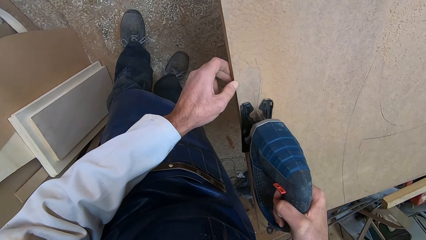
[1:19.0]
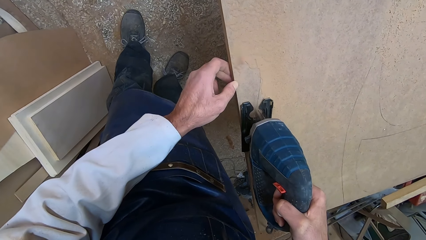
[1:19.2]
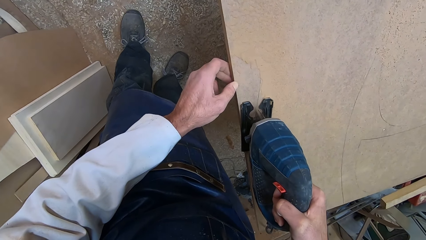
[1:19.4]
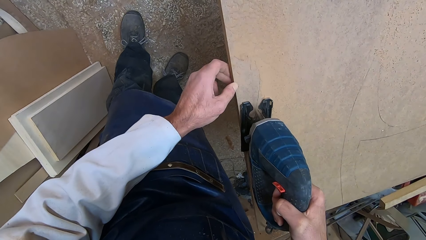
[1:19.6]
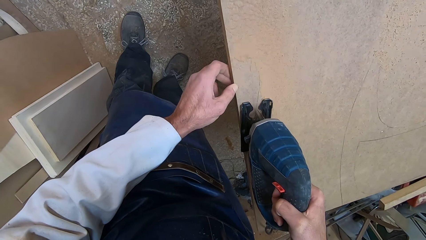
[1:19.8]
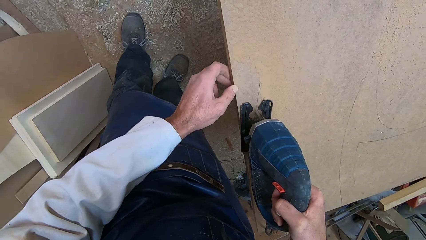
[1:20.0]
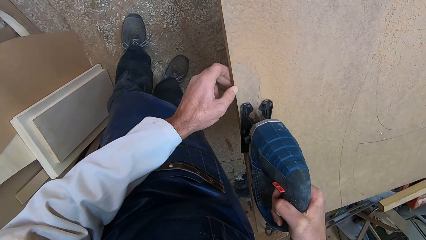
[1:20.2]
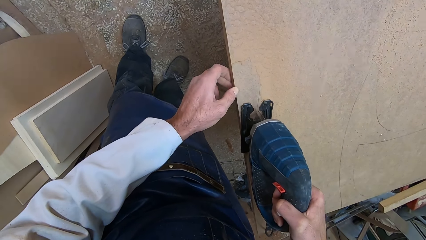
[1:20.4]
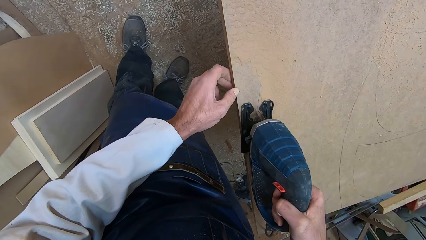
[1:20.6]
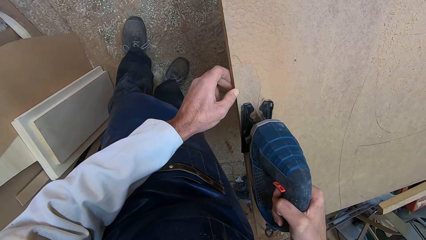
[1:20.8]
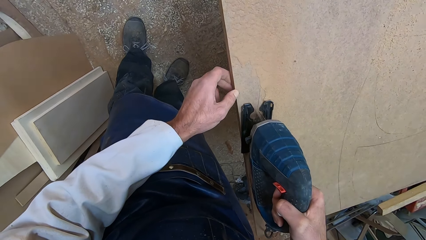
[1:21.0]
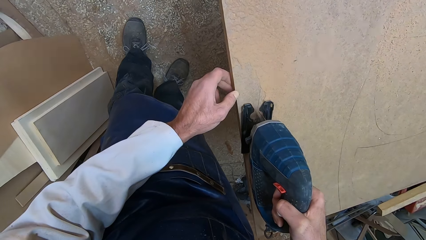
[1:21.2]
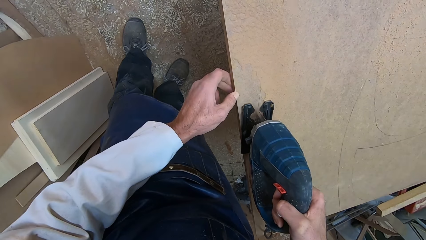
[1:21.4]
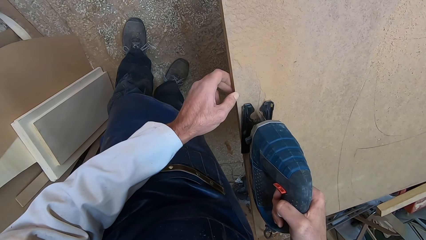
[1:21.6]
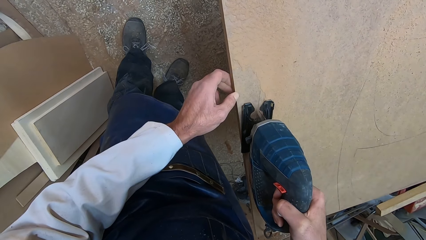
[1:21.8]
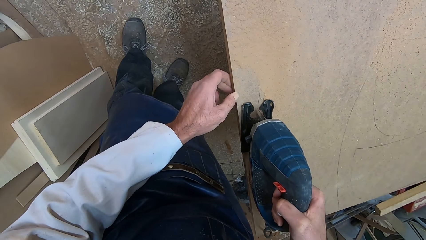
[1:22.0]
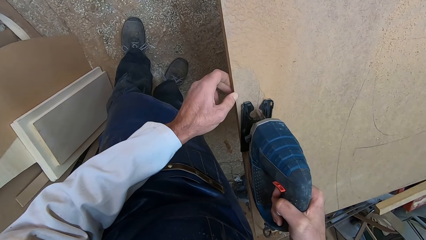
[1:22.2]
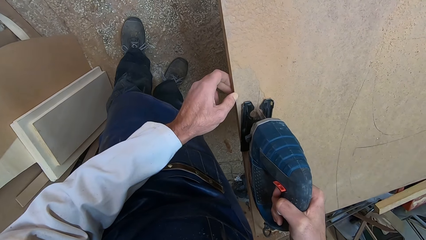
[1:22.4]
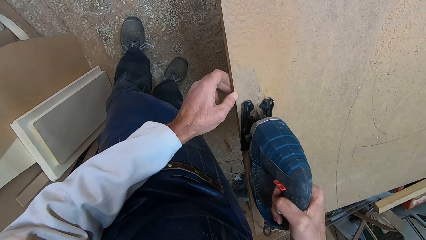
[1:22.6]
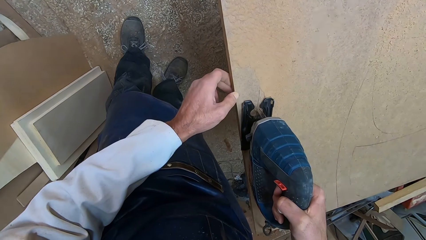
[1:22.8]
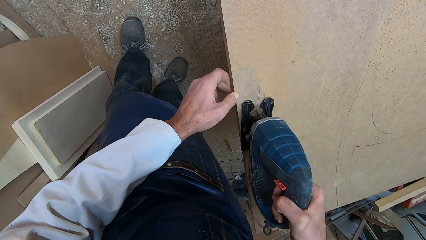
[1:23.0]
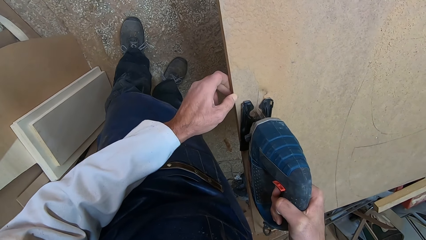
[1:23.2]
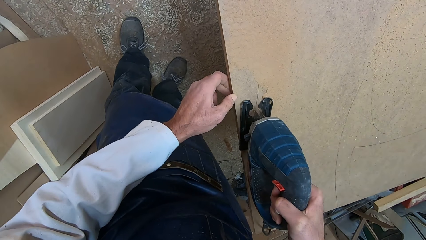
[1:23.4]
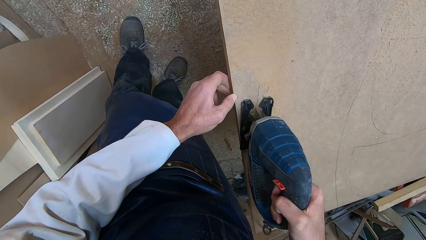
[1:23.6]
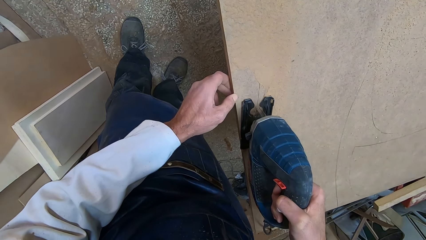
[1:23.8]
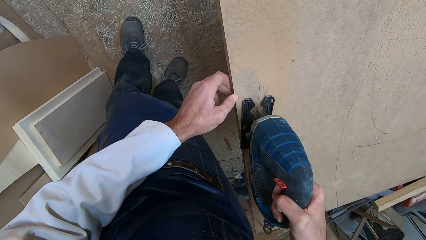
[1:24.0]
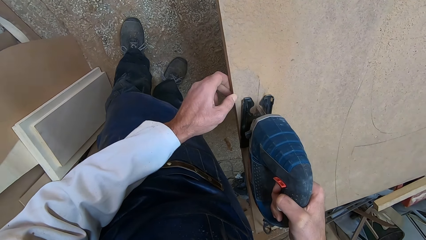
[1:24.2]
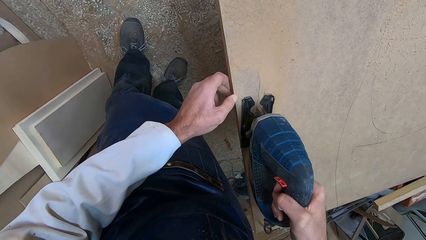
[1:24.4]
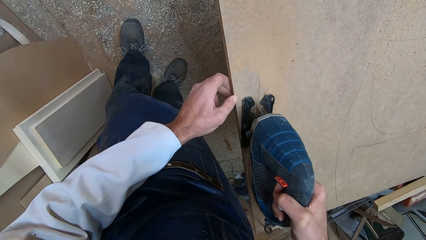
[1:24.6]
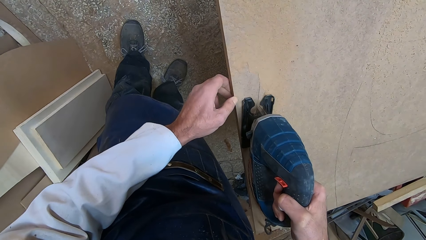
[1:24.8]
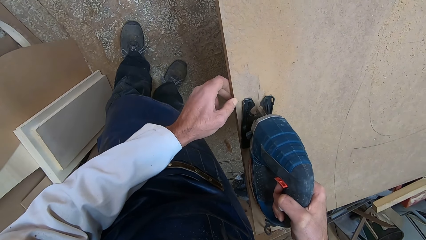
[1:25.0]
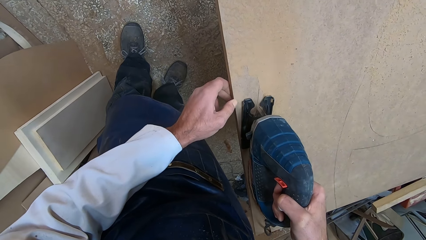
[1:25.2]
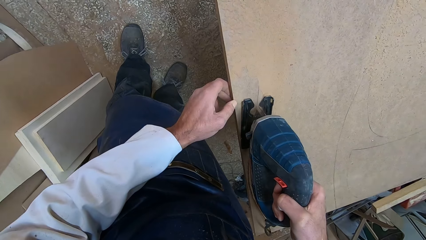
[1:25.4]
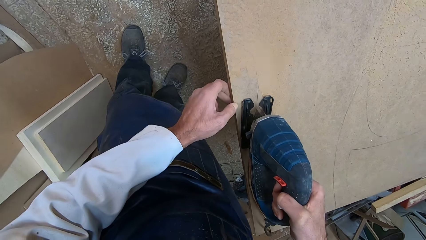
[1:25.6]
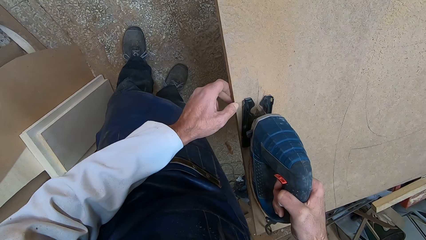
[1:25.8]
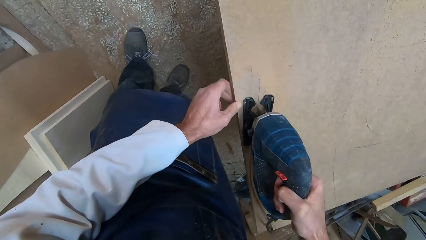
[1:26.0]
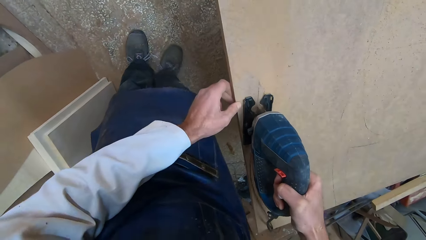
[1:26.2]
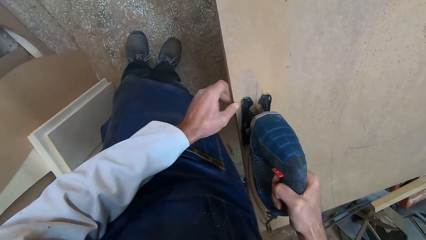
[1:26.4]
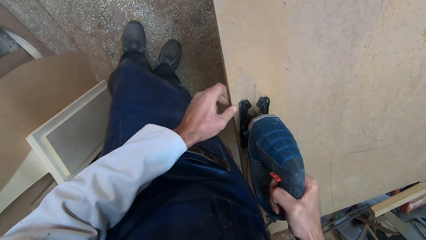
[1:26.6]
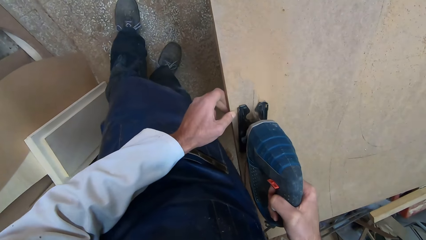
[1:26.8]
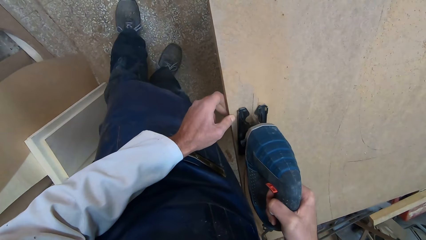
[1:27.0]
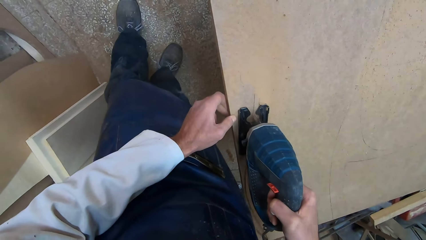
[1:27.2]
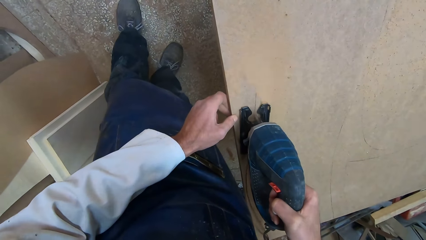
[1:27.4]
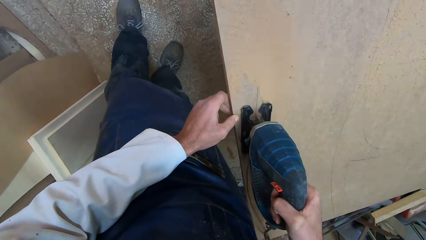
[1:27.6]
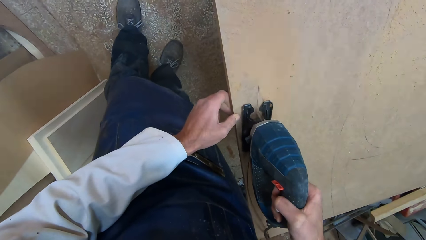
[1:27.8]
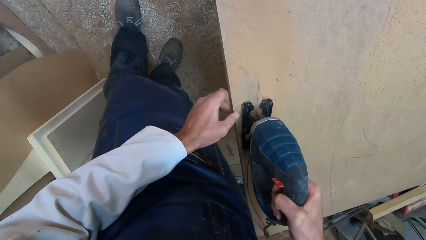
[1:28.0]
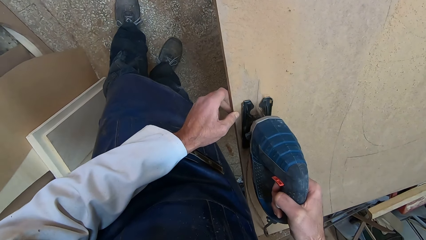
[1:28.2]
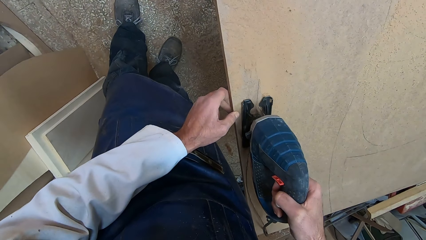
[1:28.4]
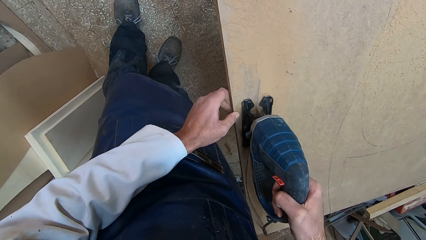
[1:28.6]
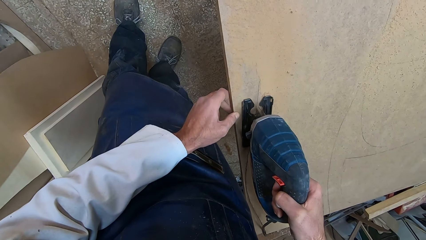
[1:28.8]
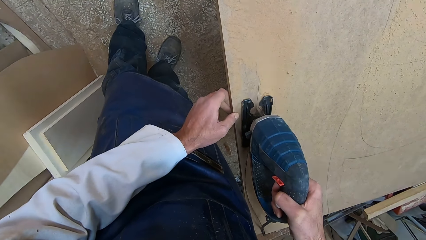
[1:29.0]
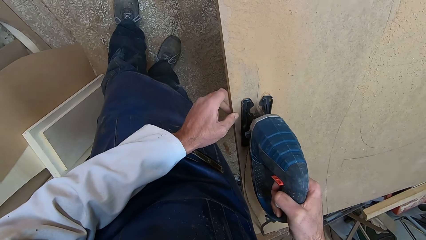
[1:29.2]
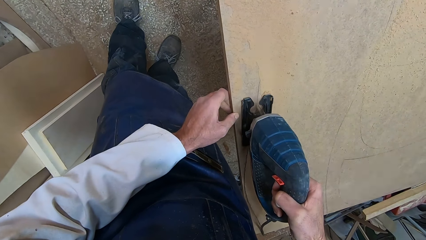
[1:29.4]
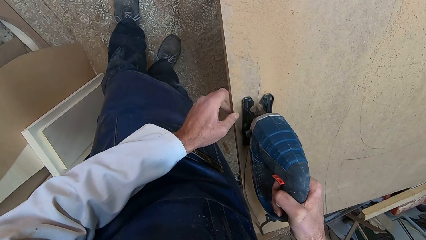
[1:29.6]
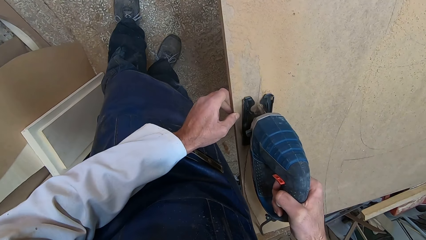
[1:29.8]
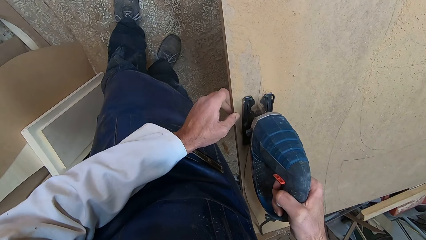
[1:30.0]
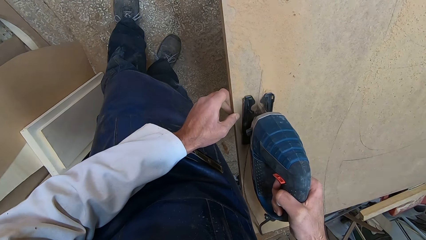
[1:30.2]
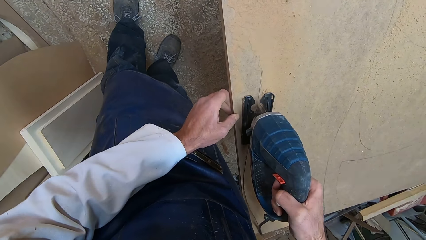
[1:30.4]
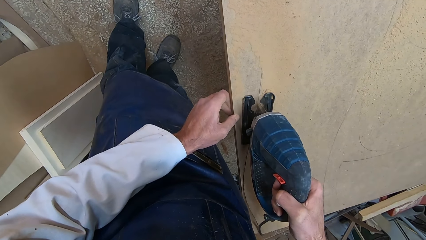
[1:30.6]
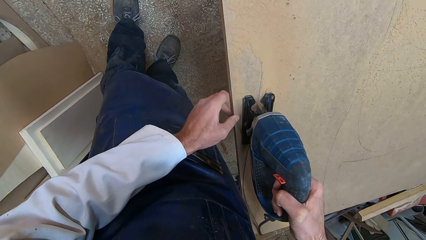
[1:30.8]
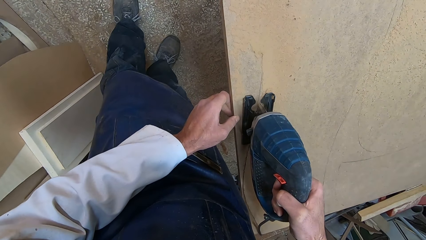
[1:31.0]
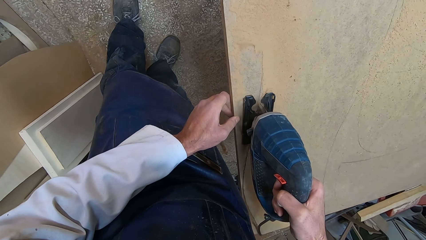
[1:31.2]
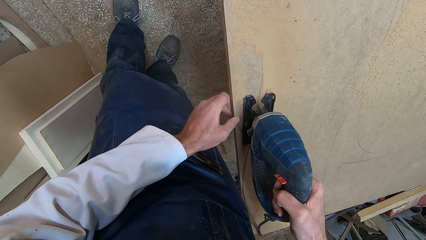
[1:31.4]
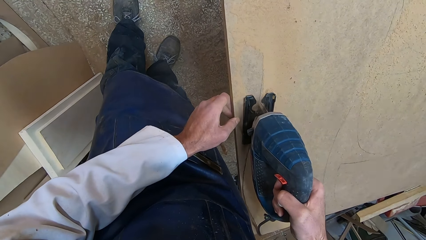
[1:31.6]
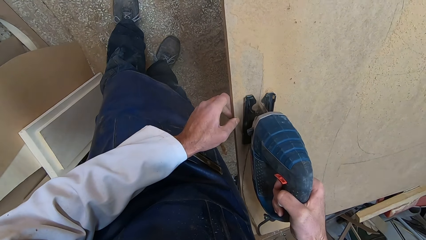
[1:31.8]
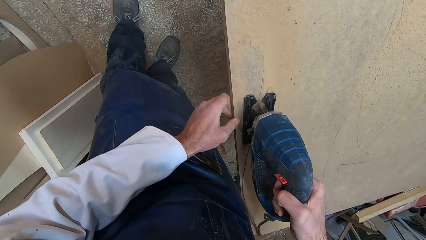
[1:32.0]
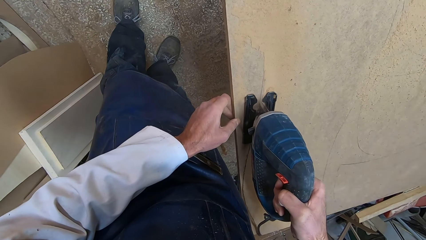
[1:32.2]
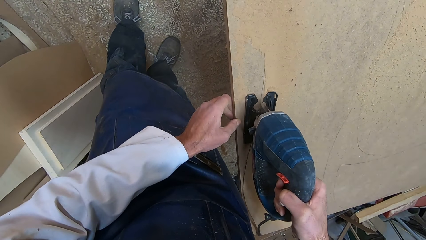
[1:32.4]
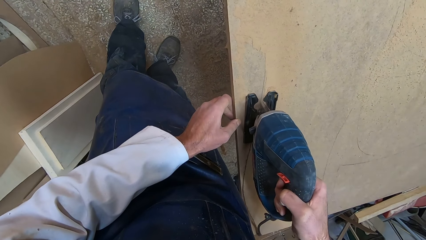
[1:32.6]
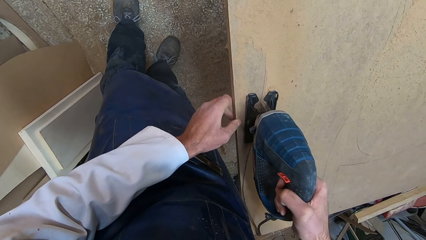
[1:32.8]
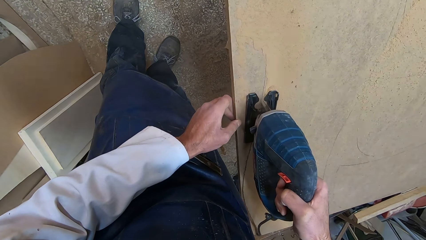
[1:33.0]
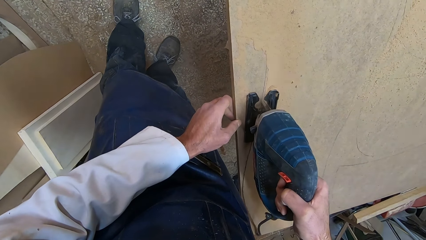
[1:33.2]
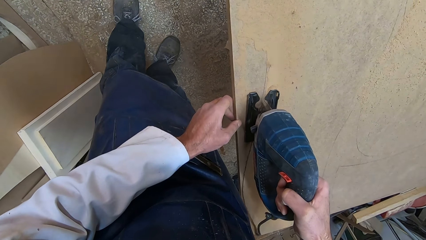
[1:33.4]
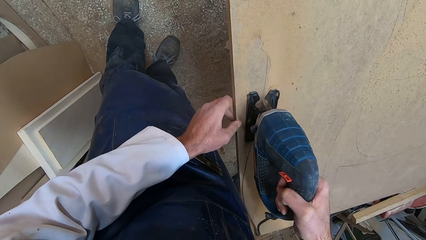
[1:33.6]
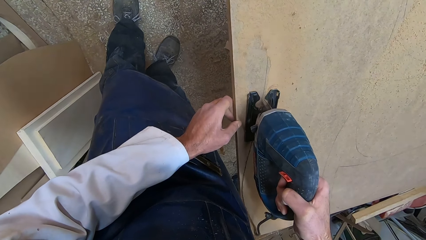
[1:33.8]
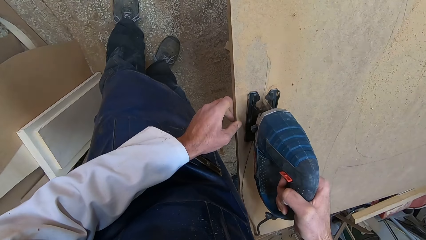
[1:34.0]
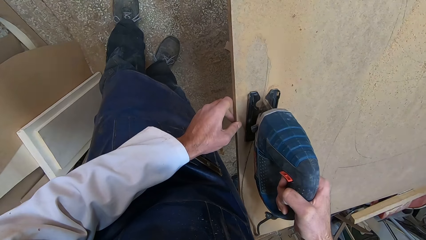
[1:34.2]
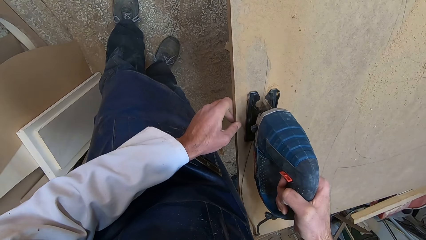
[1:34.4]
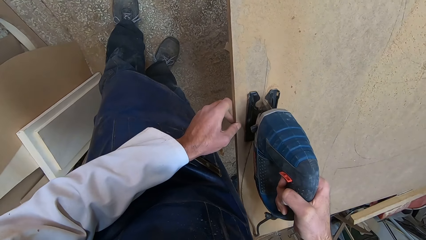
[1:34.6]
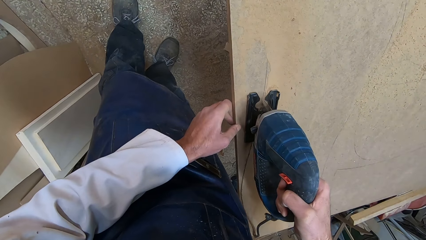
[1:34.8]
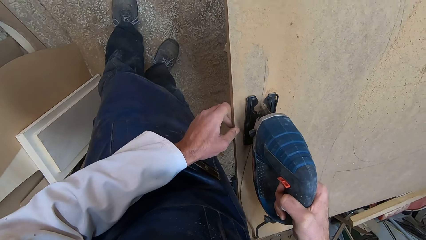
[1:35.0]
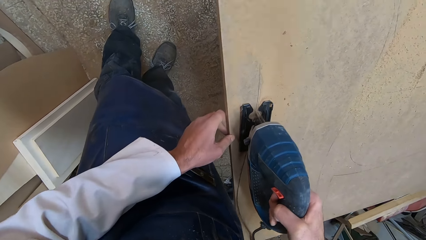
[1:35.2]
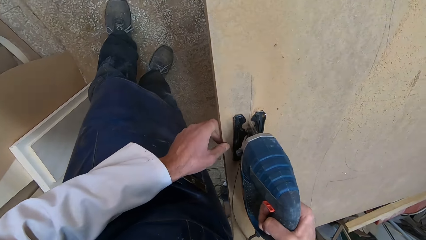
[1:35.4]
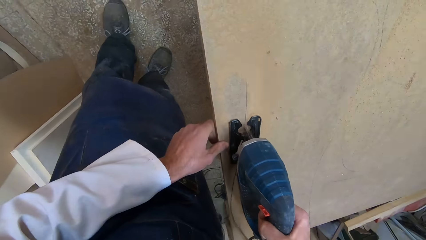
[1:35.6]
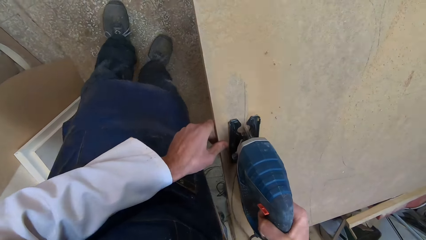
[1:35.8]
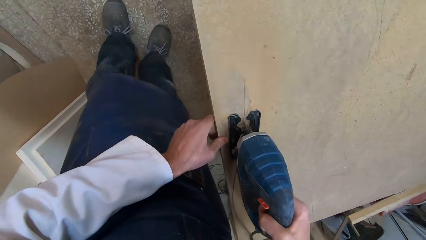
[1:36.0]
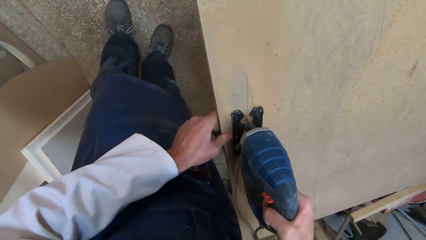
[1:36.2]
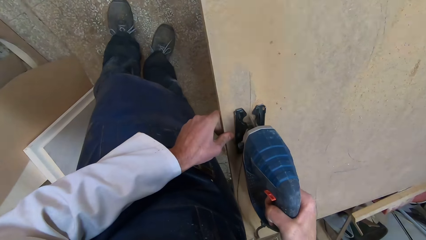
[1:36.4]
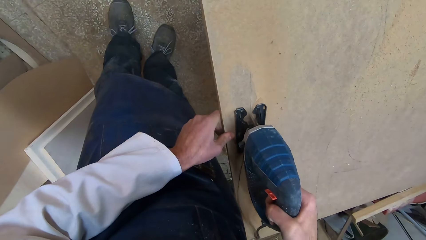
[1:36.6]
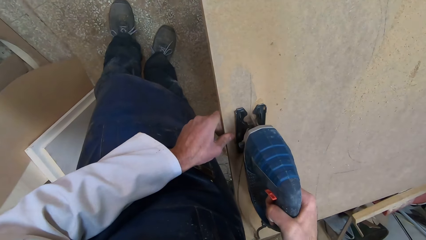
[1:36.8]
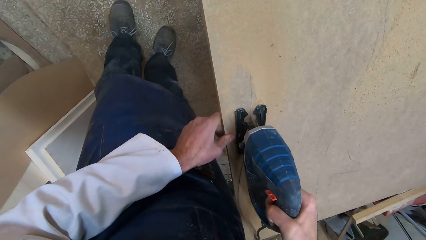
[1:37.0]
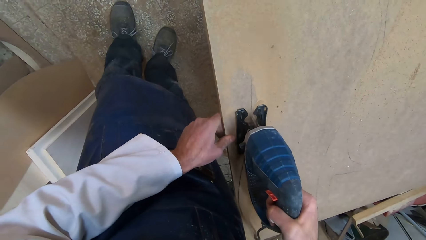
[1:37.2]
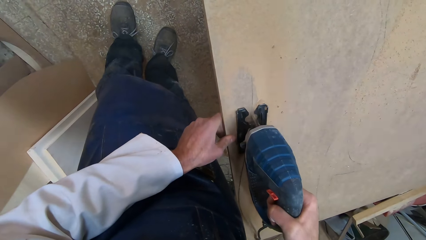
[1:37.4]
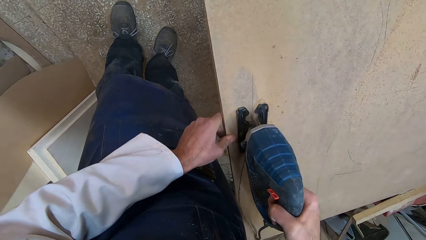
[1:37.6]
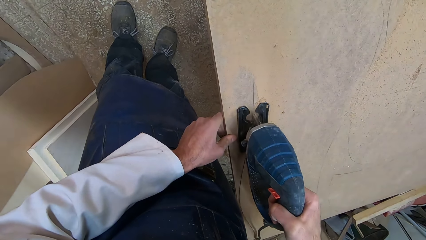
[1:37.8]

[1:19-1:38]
The camera wearer moves another step forward along the wood board. He makes a slight step forward with his right leg.
